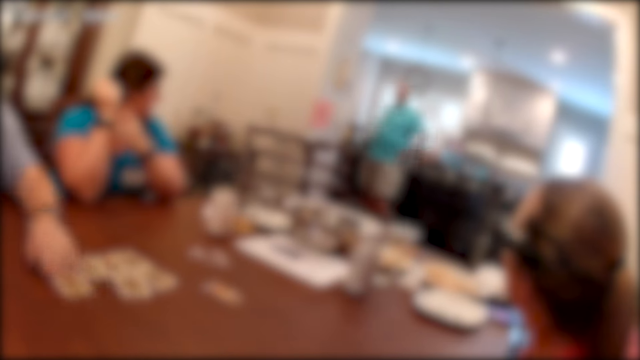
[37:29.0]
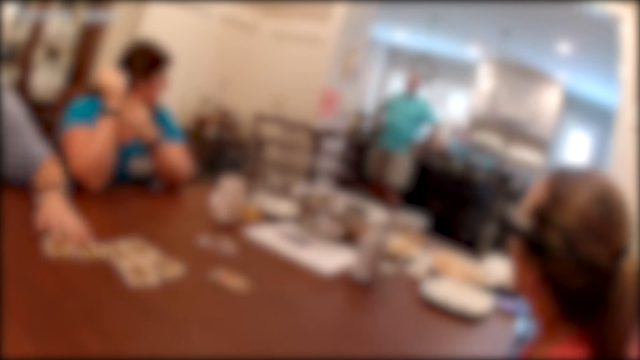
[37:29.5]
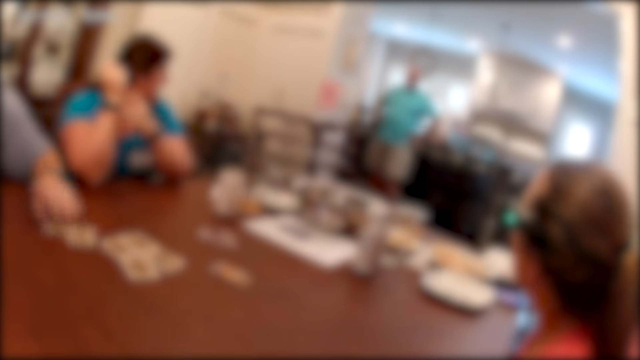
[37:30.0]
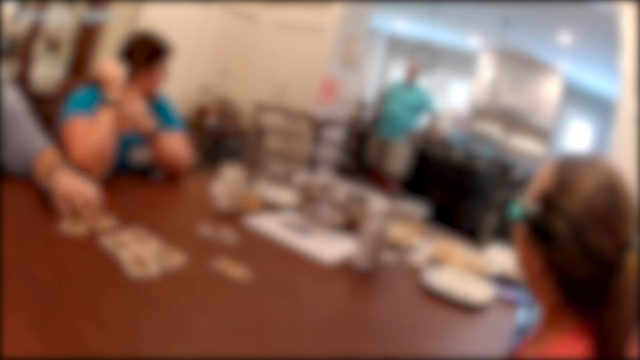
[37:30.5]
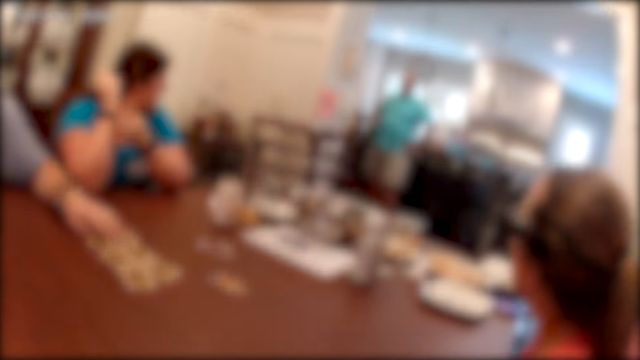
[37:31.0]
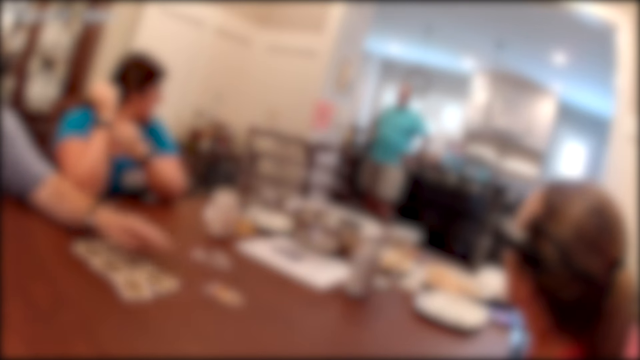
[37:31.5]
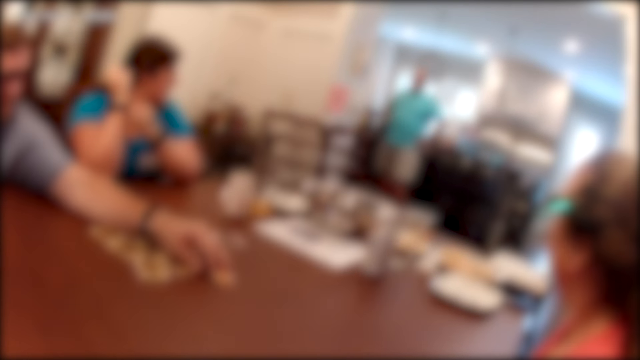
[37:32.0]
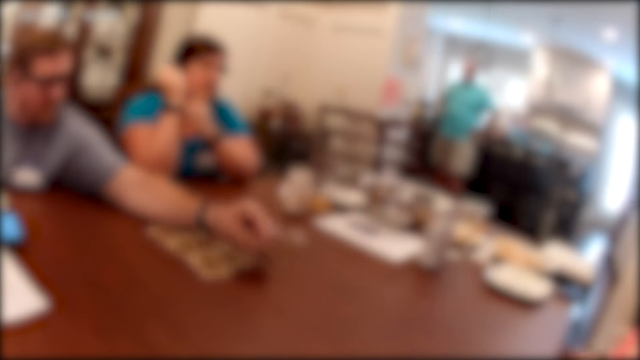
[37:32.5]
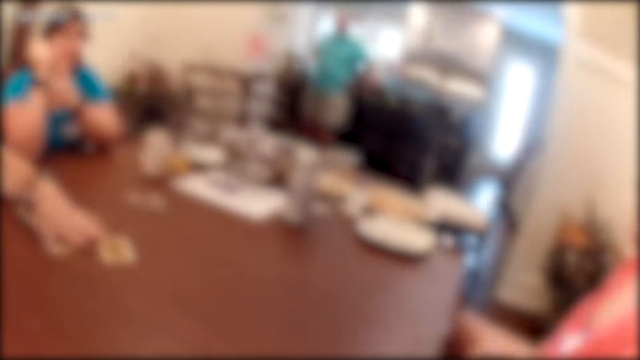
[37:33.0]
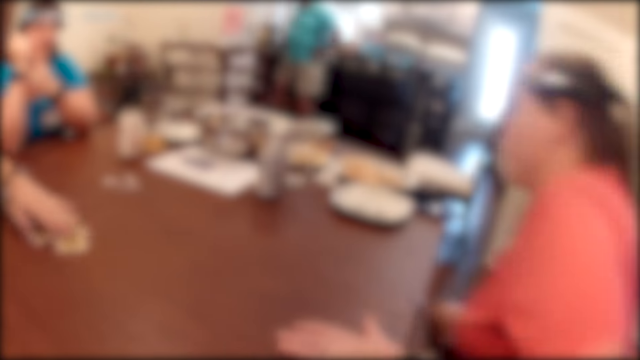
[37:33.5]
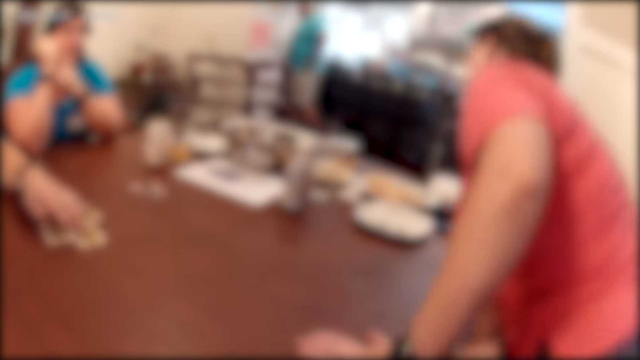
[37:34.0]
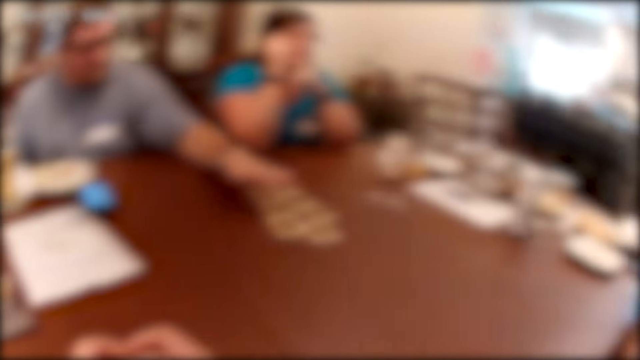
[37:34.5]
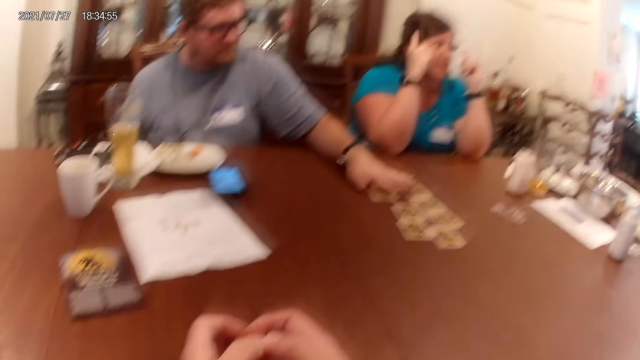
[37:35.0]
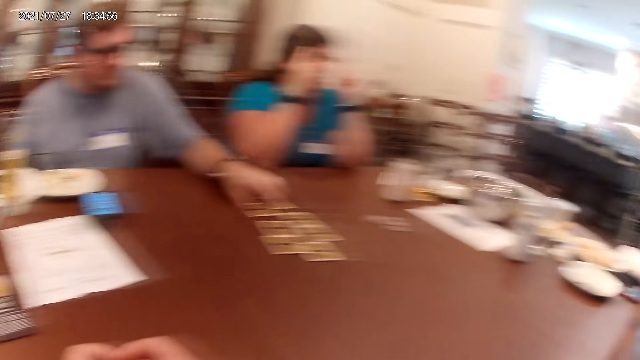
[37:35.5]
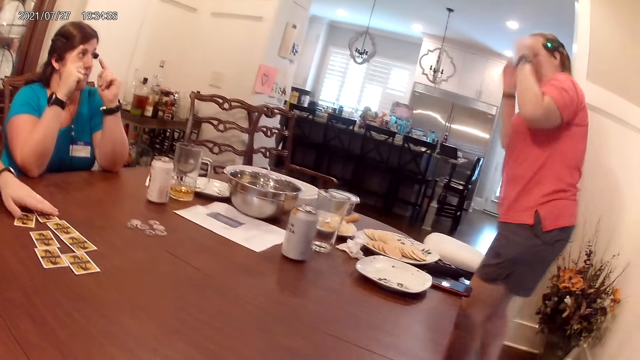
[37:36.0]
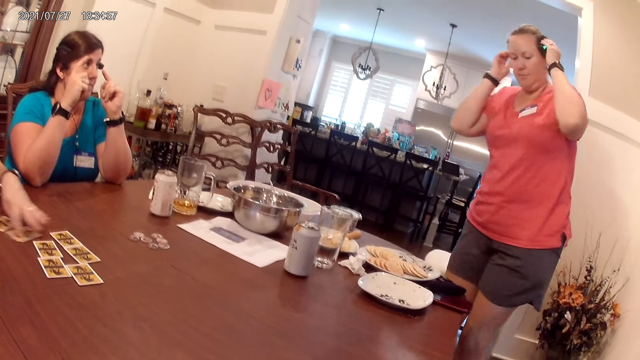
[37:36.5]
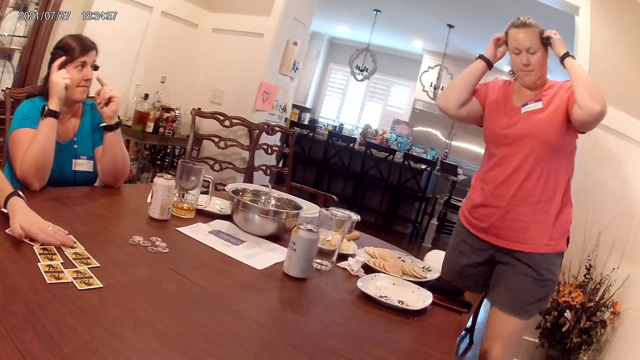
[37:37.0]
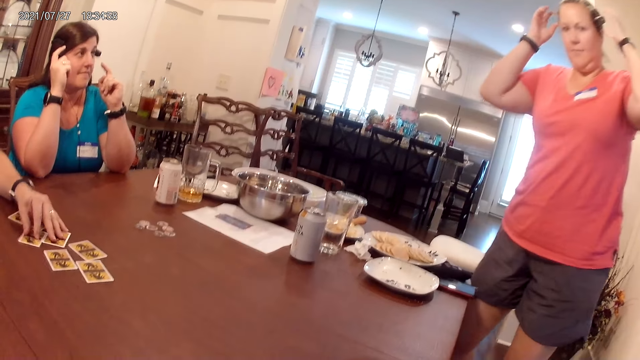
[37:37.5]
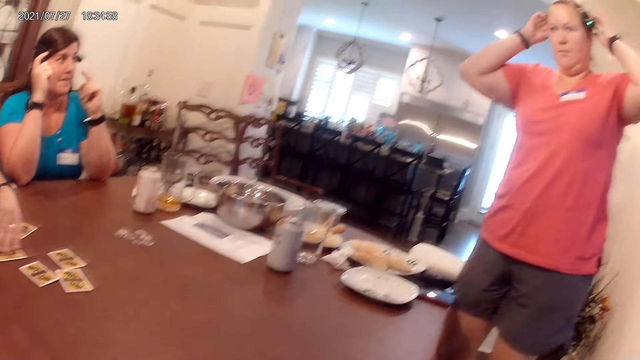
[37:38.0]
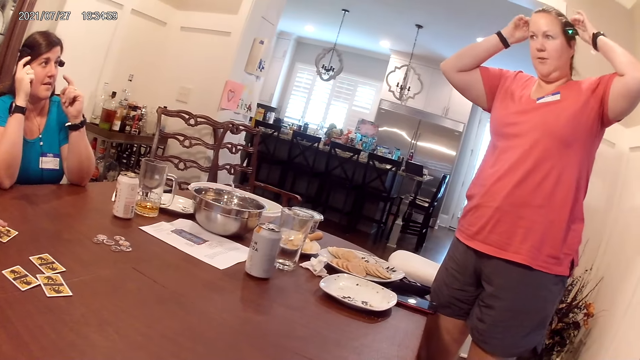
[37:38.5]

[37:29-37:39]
A man moves some cards on the table with his left hand. The man moves a card on the table with his left hand. A woman stands up from the chair. The woman removes the camera. The woman adjusts the headset on her head with her hands.

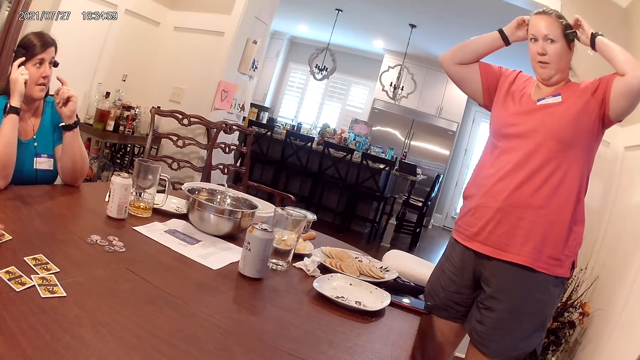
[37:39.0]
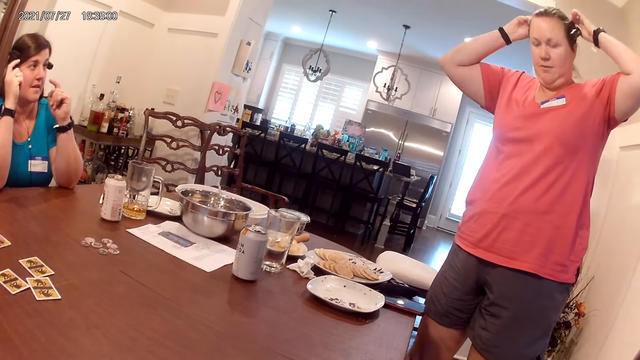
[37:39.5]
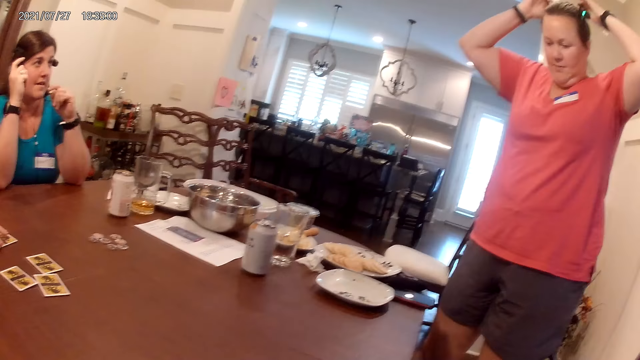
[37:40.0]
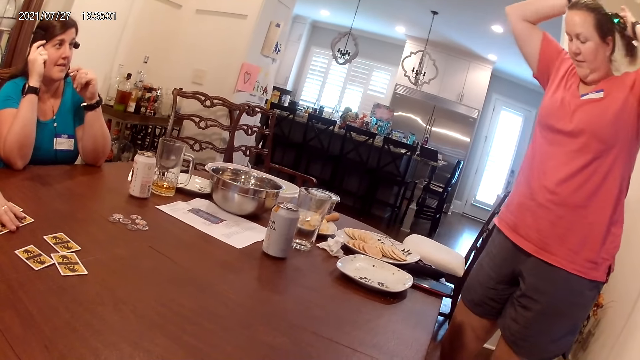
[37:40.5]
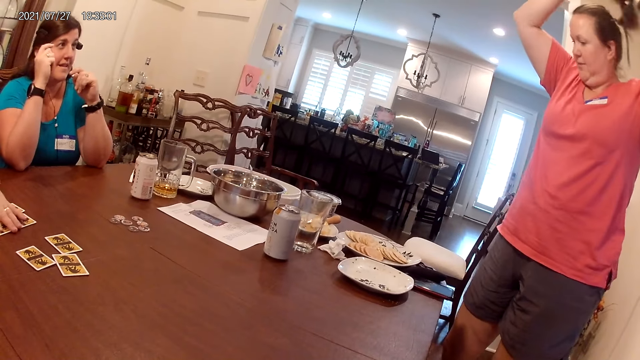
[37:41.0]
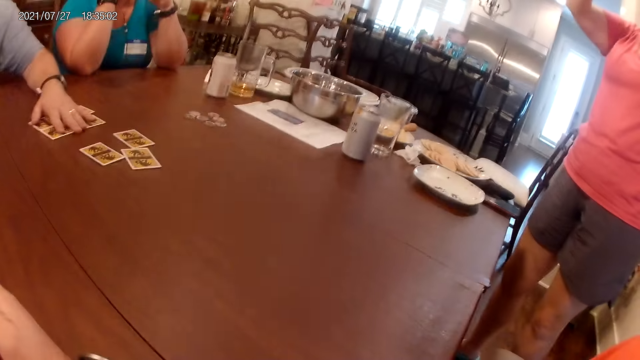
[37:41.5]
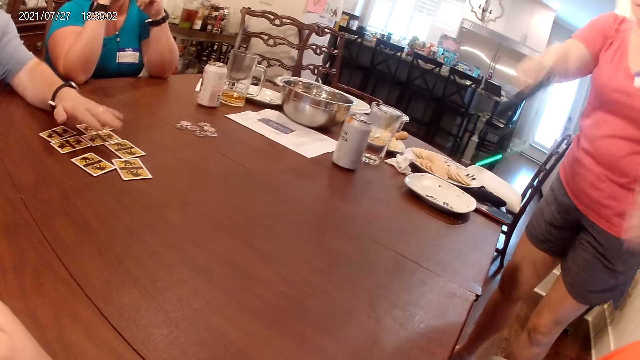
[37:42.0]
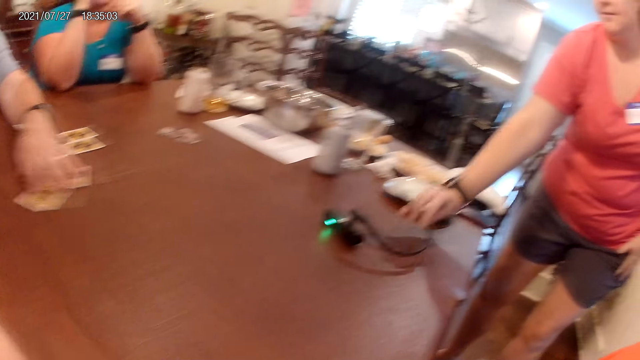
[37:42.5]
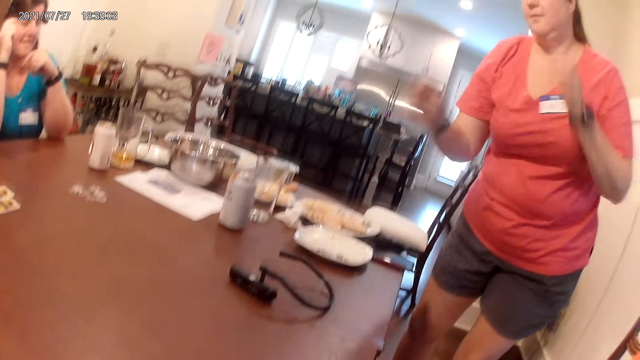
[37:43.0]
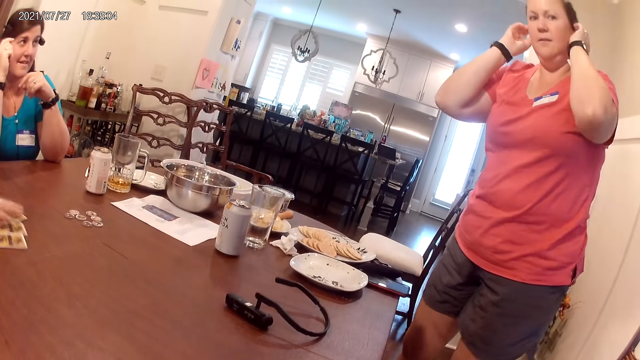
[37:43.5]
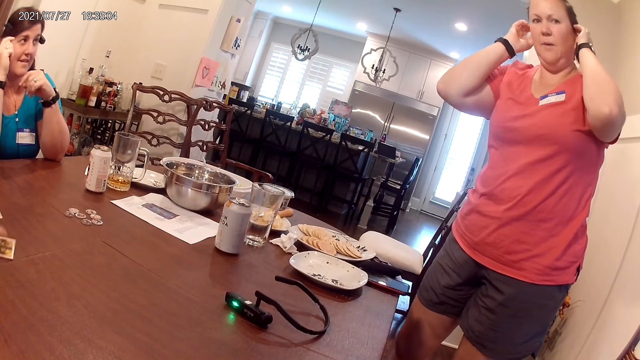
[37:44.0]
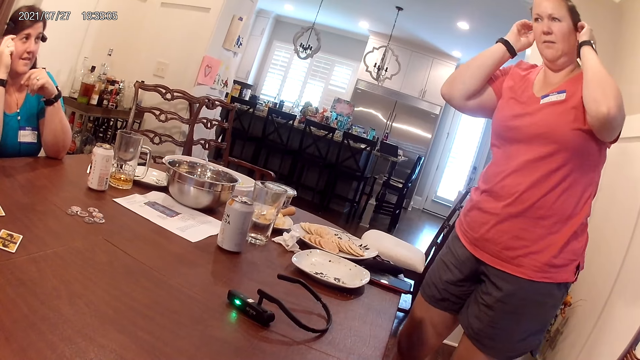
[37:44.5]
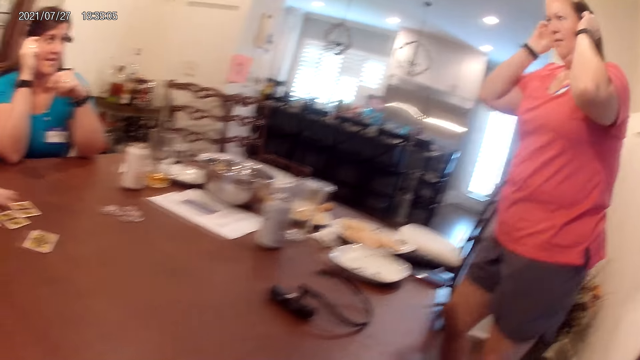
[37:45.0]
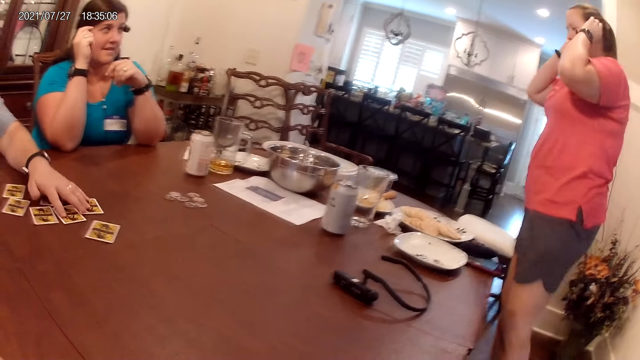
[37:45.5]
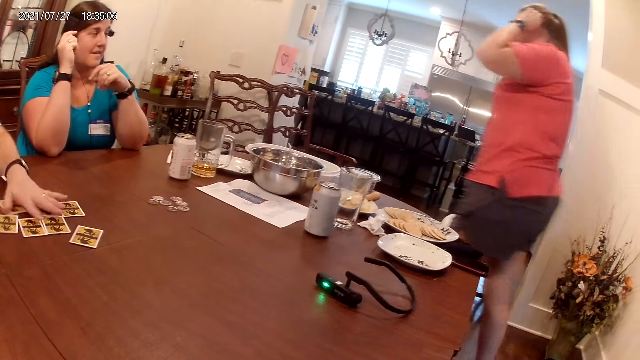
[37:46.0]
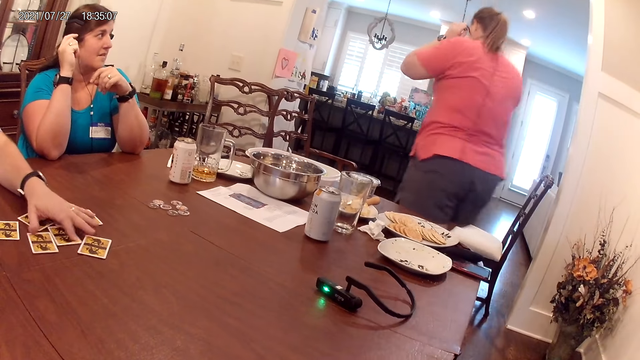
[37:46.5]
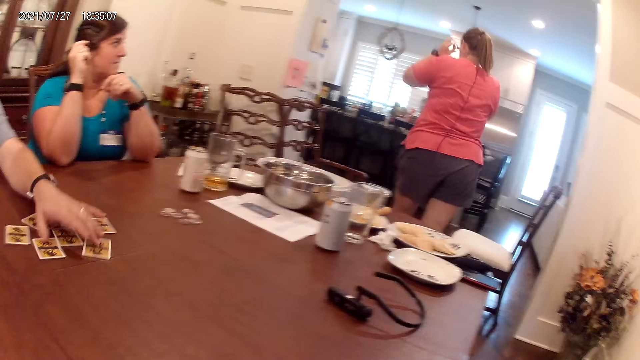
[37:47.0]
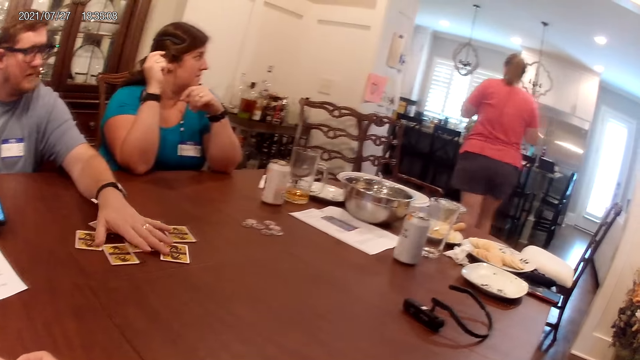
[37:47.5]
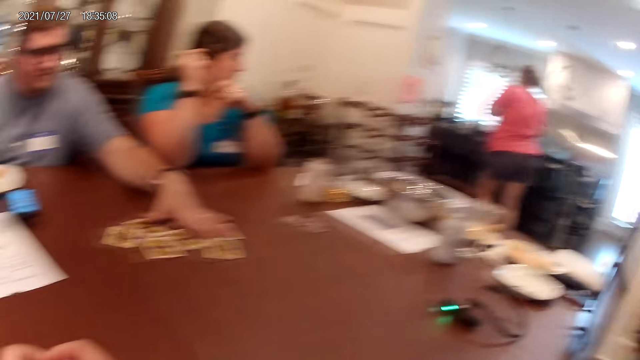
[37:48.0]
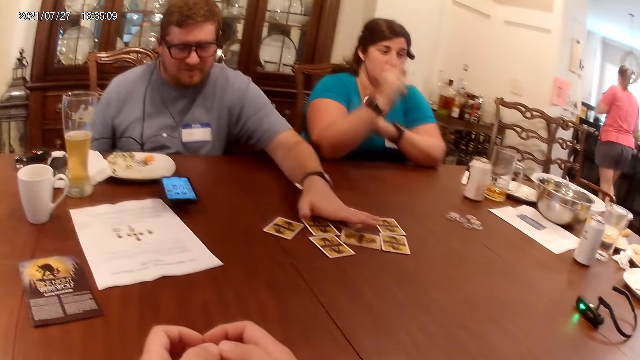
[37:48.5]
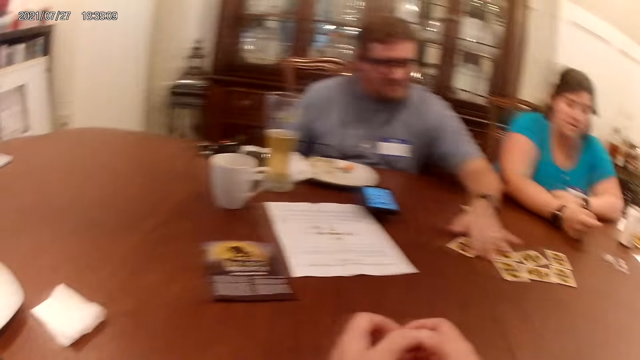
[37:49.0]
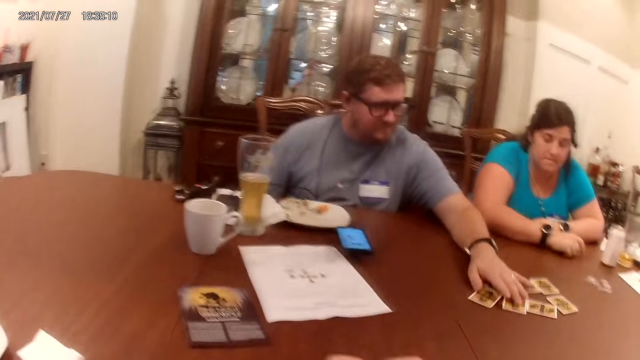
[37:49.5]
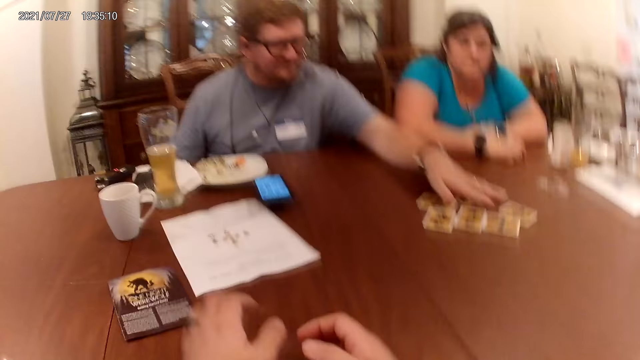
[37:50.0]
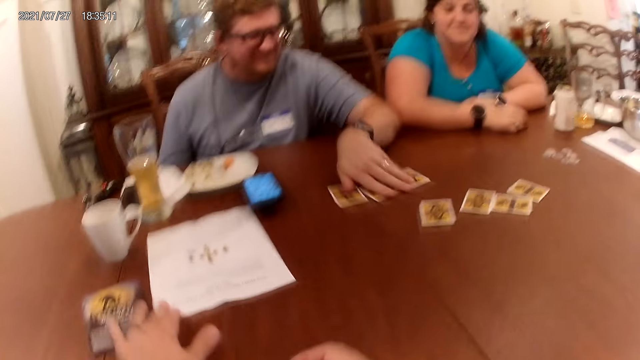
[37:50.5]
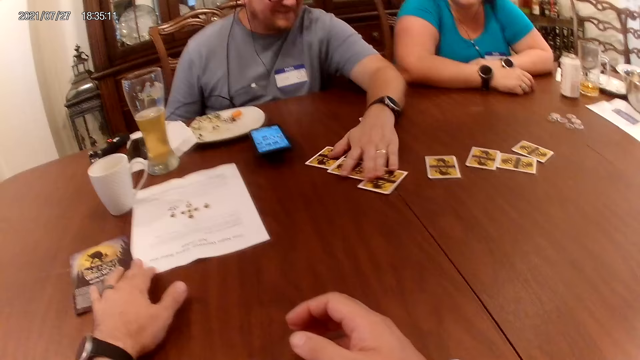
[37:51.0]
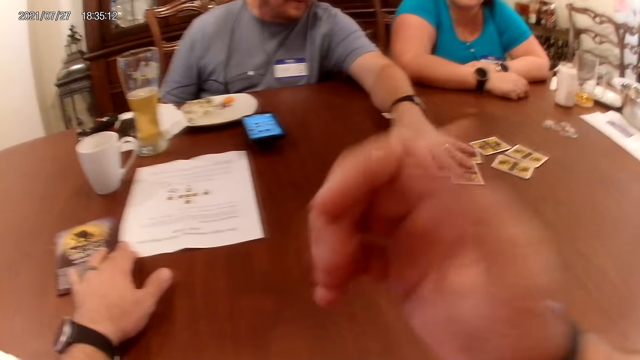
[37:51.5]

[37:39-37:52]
A woman removes the headset on her head with both hands. A man shuffles the cards on the table with his left hand. The woman drops the headset on the table. The woman touches her hair. A person pushes the cards on the table. The woman walks in the room. The camera wearer moves a paper on the table with his left hand.
